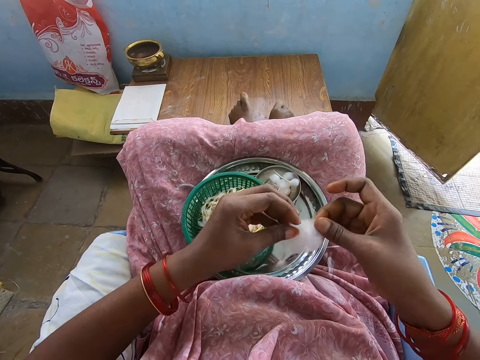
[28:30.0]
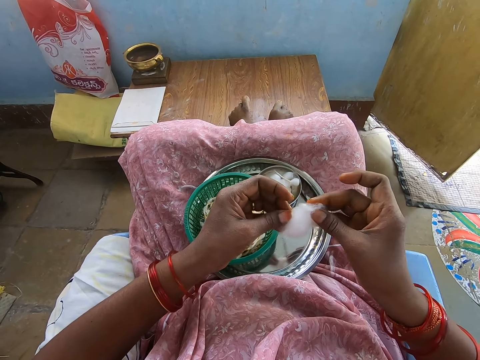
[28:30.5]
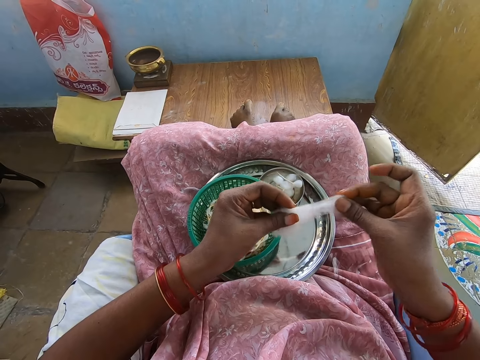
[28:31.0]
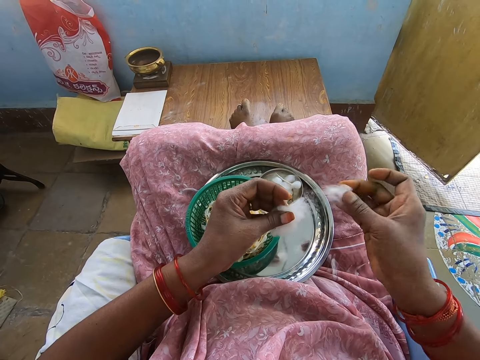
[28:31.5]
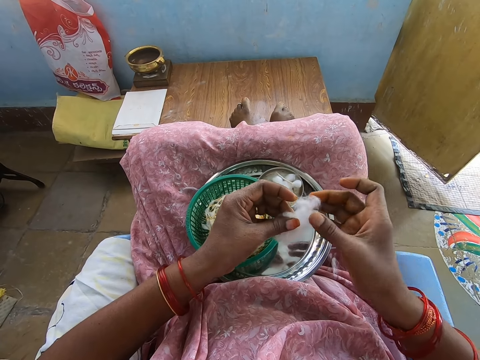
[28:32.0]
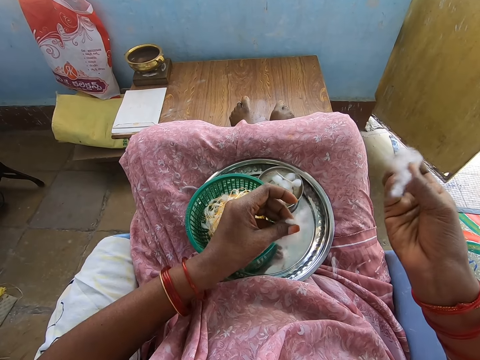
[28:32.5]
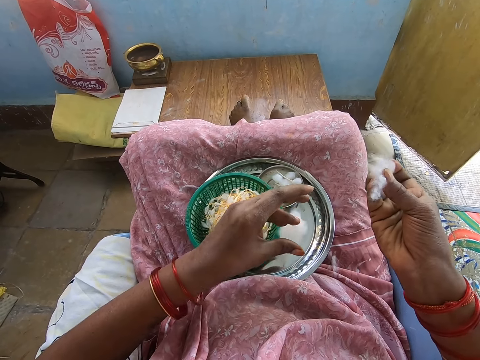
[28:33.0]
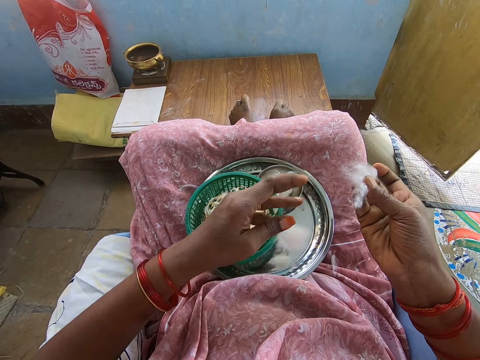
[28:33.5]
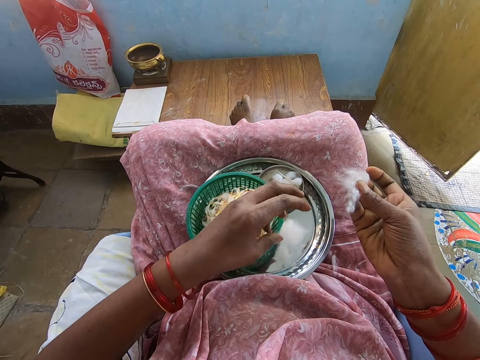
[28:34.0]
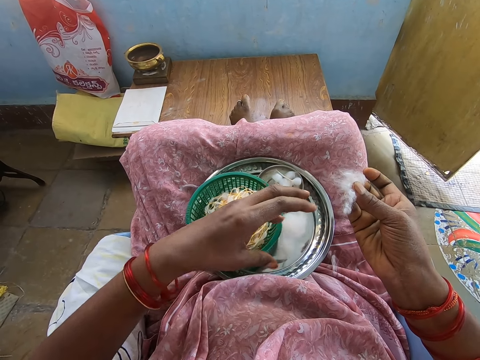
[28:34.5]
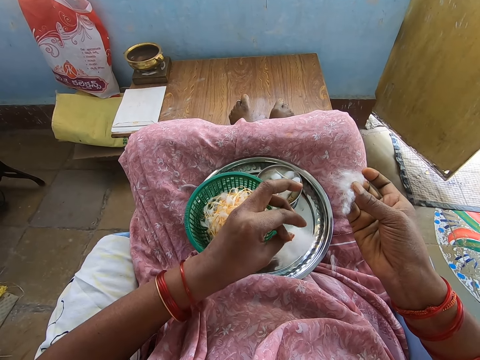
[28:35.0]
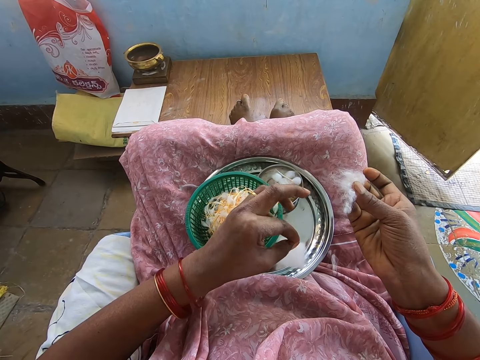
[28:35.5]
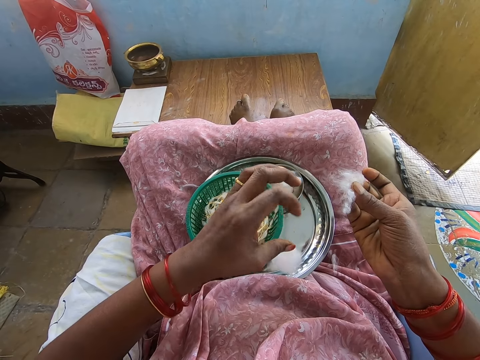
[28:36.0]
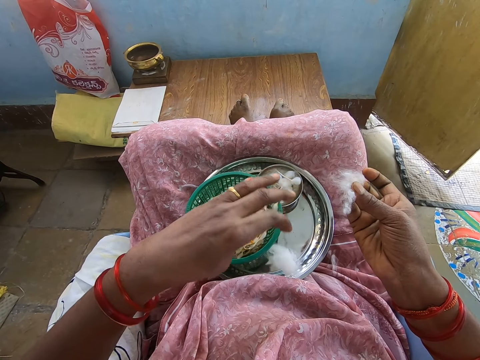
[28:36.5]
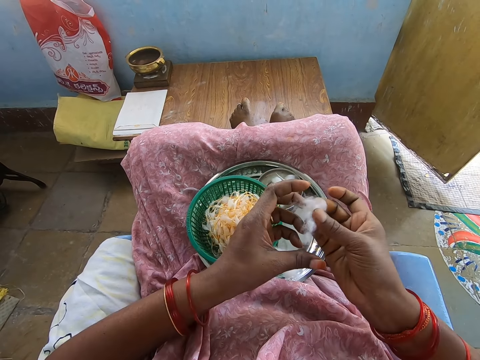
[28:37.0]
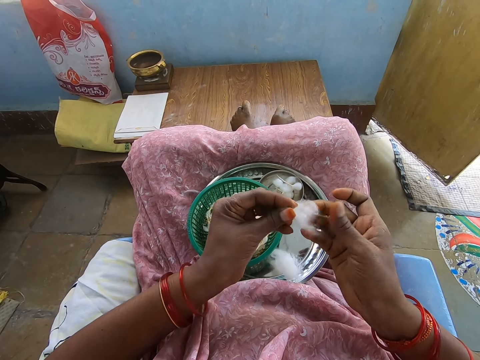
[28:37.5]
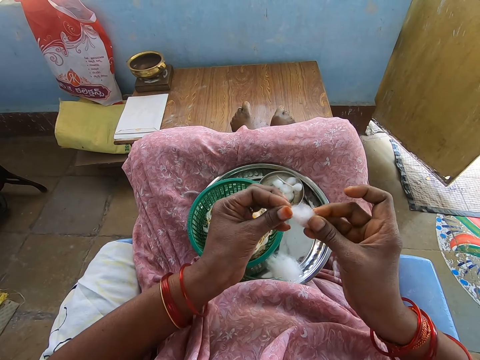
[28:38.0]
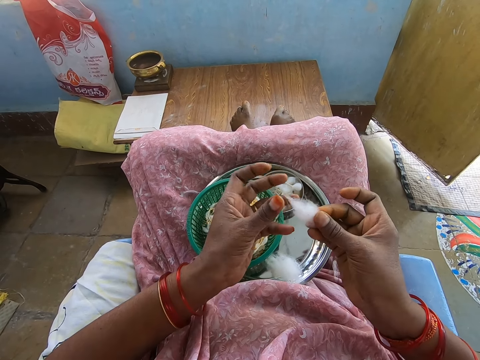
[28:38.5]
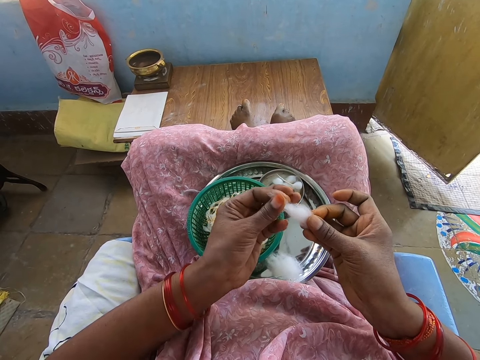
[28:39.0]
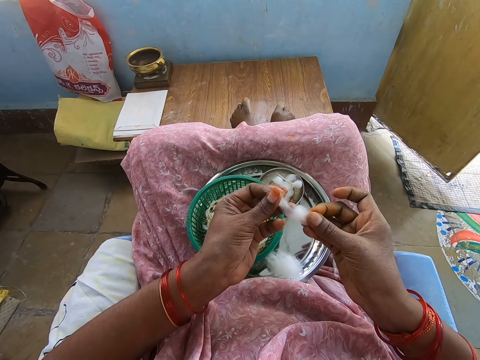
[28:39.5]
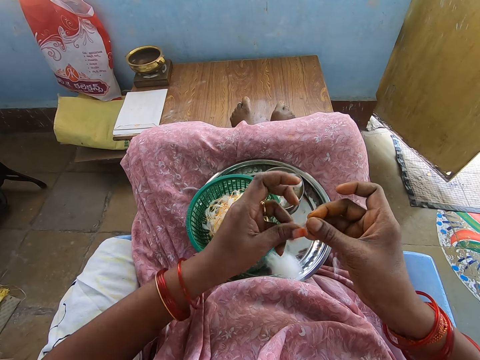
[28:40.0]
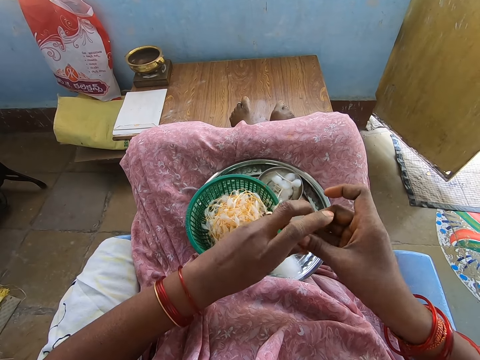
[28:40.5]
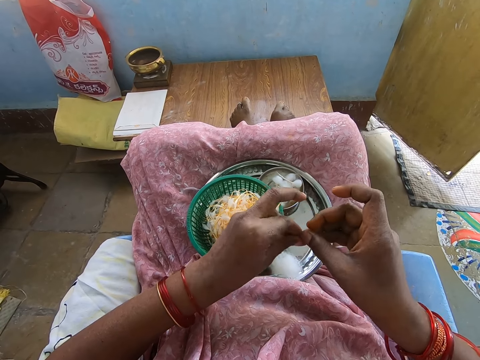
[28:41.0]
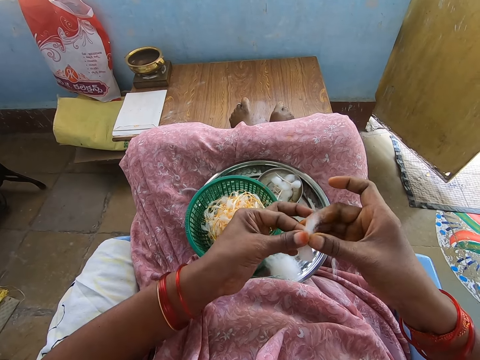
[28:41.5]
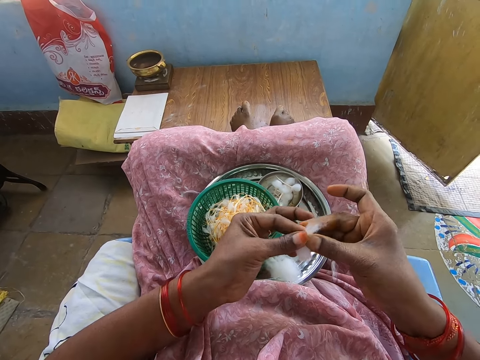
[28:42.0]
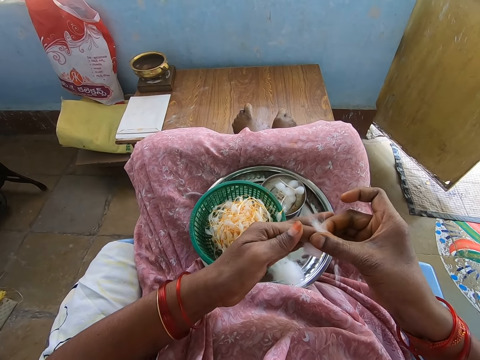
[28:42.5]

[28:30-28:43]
The camera wearer picks up the cotton wool on the tray with her right hand. She holds the cotton wool with both hands. She cuts a portion of the cotton wool with her right hand. She cuts a portion of the cotton wool with her right hand again. She drops the cotton wool in her left hand in the tray. She holds the cotton wool with both hands. She shapes the cotton wool with both hands. She folds the cotton.

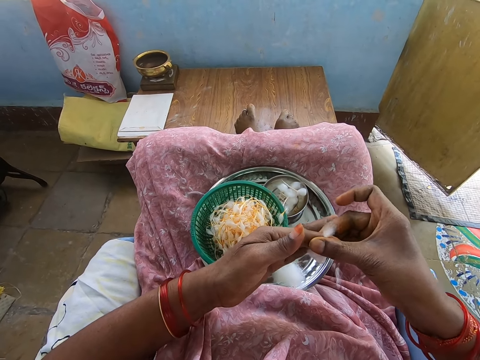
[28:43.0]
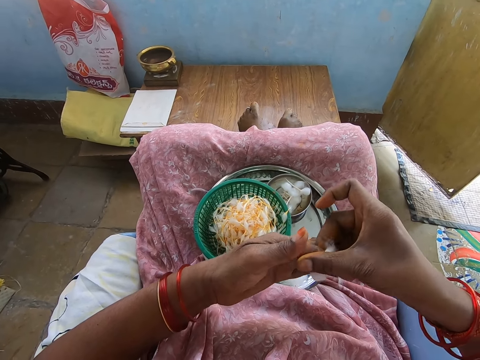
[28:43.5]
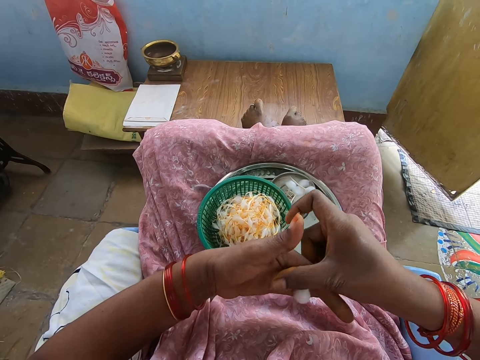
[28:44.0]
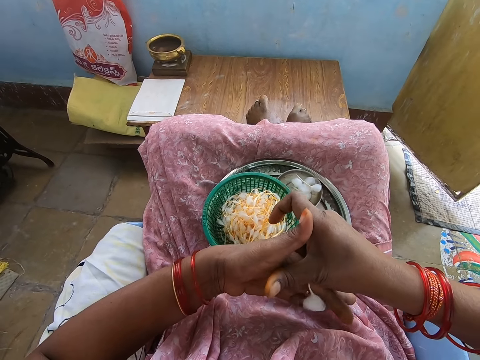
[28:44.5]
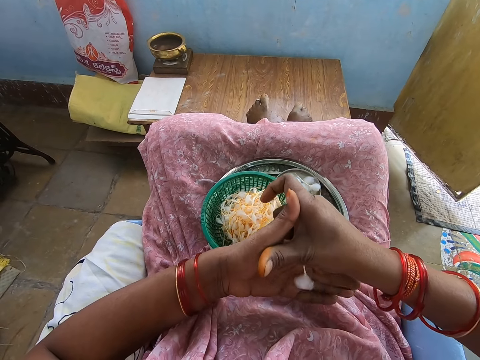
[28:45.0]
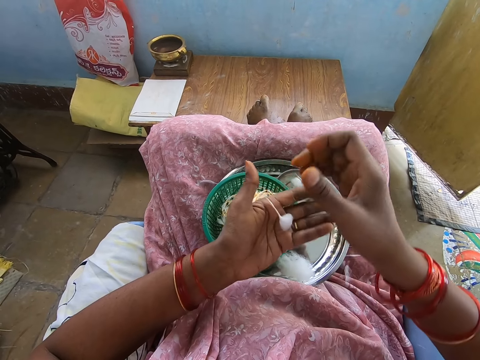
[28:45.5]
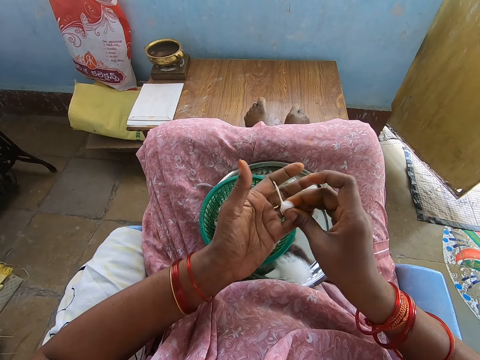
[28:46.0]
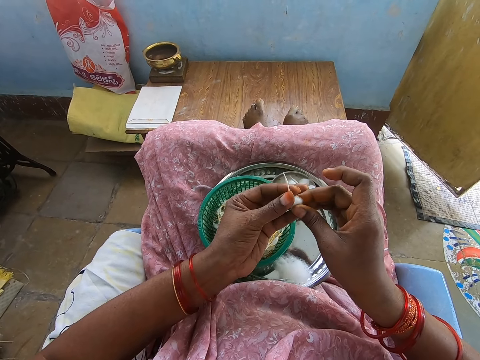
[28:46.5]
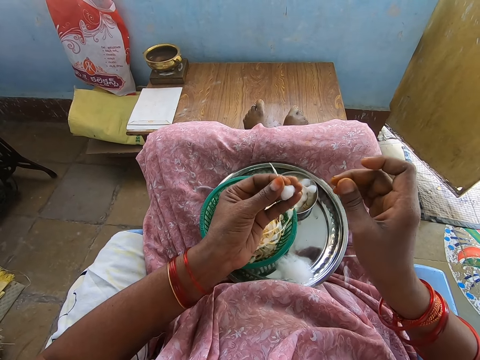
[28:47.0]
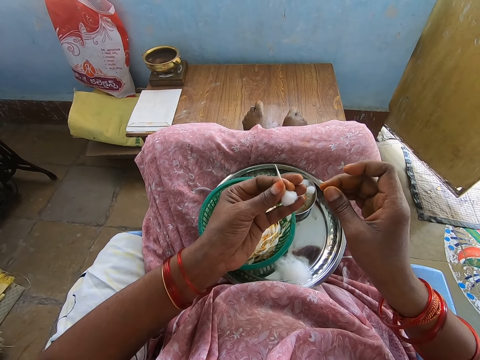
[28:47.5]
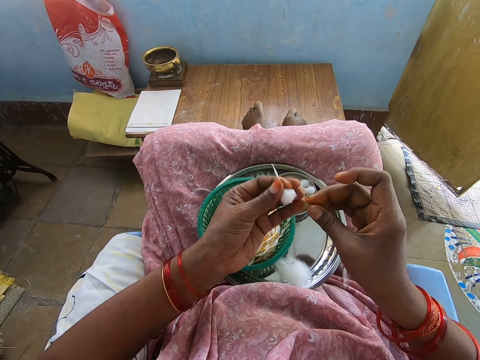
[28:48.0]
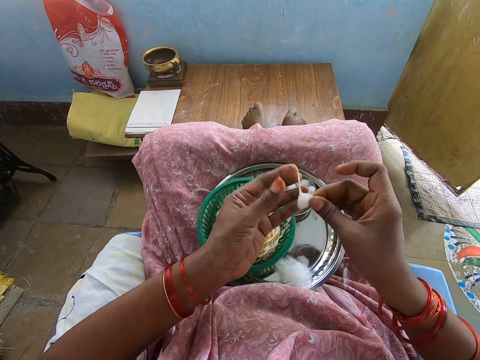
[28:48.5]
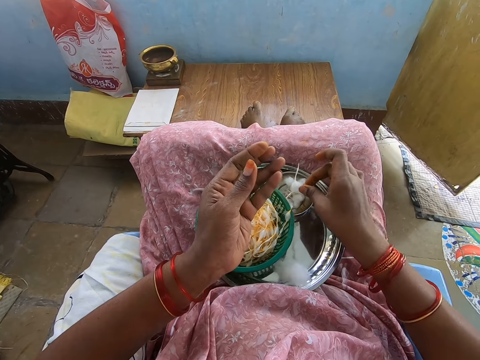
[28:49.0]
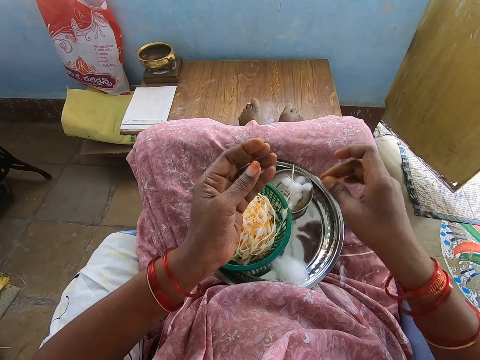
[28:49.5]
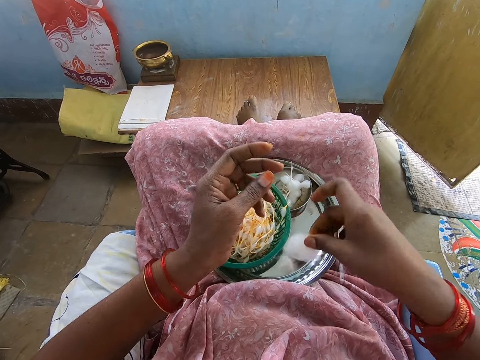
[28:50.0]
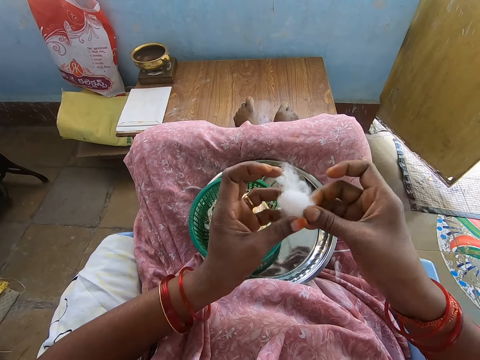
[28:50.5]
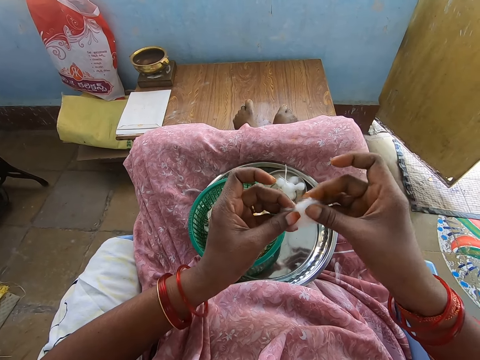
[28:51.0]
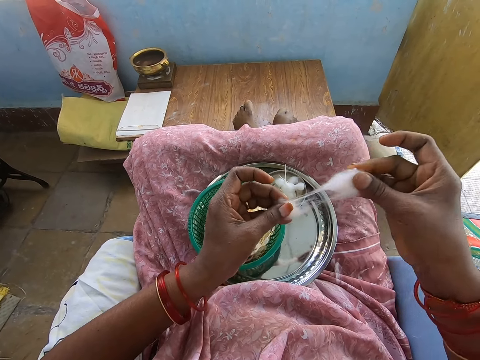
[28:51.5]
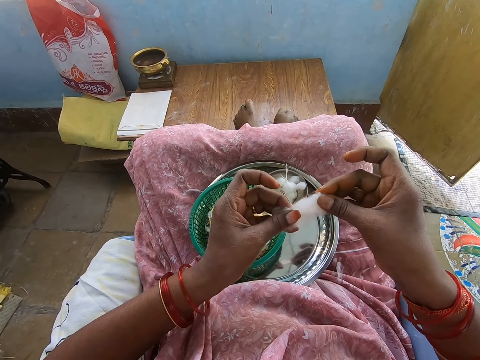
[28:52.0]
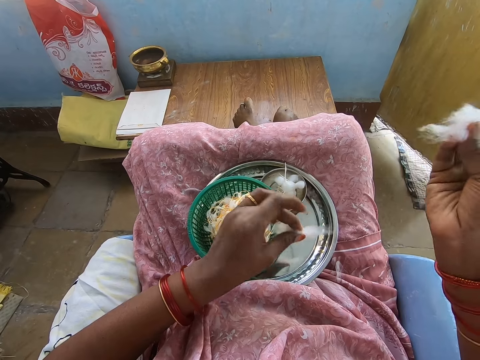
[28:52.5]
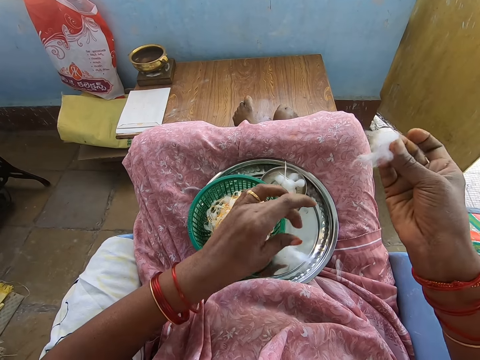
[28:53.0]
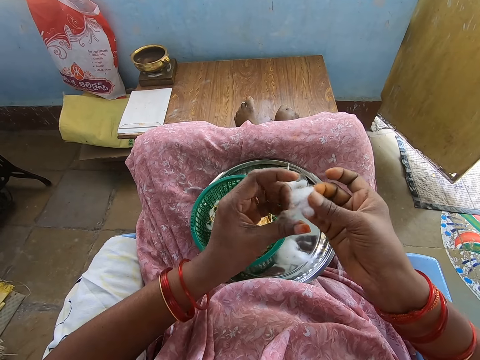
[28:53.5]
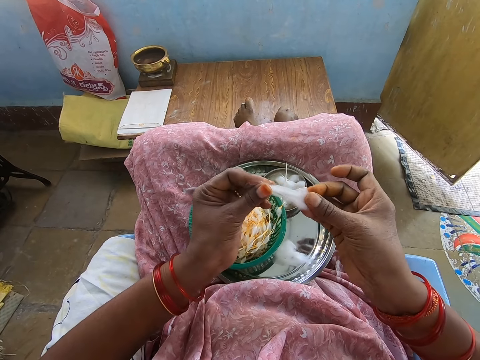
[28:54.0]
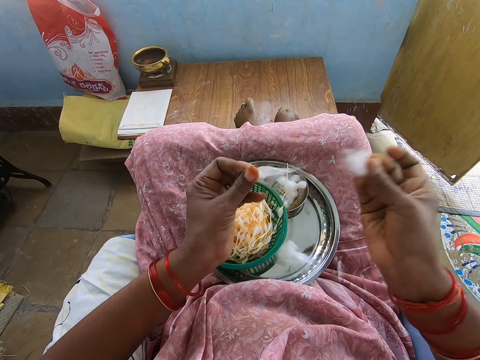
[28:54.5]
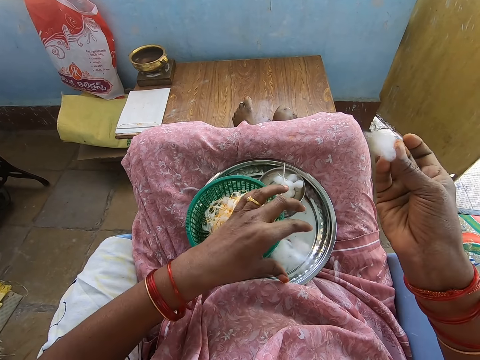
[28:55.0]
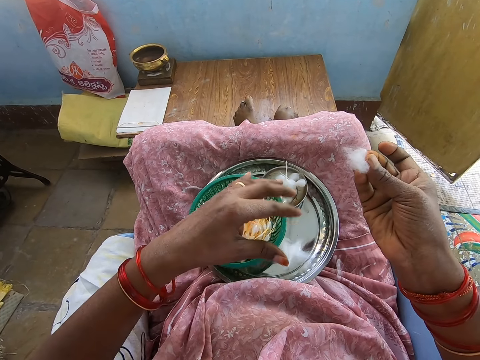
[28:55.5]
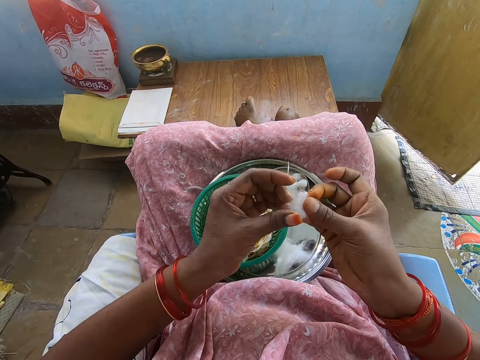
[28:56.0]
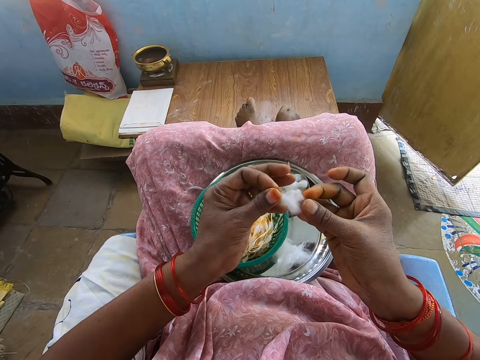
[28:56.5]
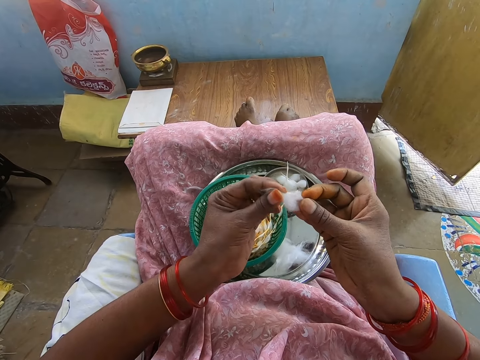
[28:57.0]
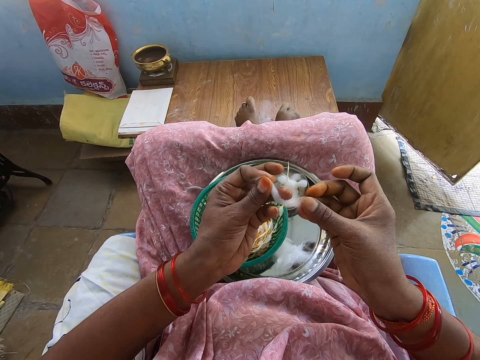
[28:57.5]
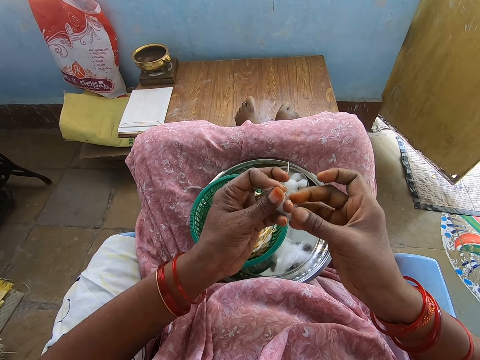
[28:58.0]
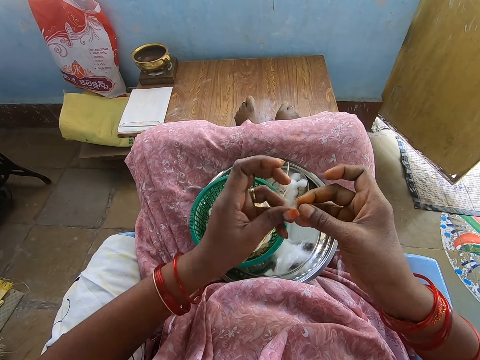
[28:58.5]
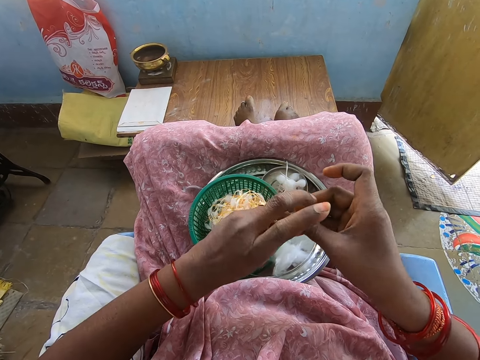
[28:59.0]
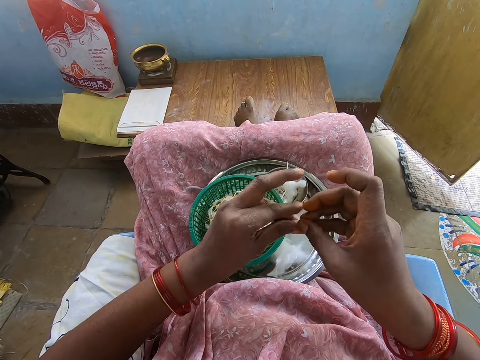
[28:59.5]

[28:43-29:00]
The camera wearer twists the cotton. She picks up the shaped cotton wool on her left palm with her right hand. She passes the shaped cotton wool in her right hand to her left hand. She passes the shaped cotton wool in her left hand to her right hand. She drops the shaped cotton wool in the container in the tray with her right hand. She picks up the cotton wool on the tray with her right hand. She passes the cotton wool in her right hand to her left hand. She cuts a portion of the cotton wool in her left hand with her right hand. She drops the cotton wool in her left hand in the tray. She cuts a portion of the cotton wool in her right hand with her left hand. She drops the cotton wool in her left hand in the tray. She shapes the cotton wool with both hands.
